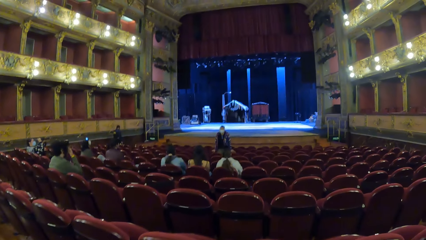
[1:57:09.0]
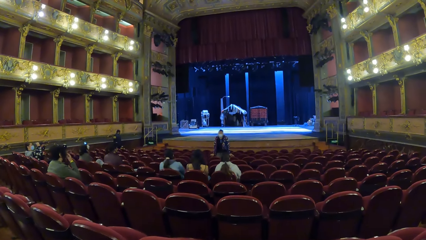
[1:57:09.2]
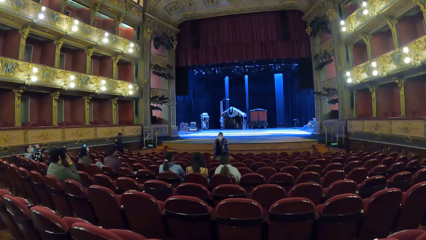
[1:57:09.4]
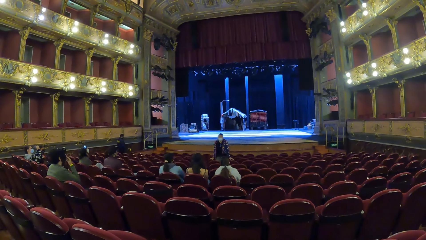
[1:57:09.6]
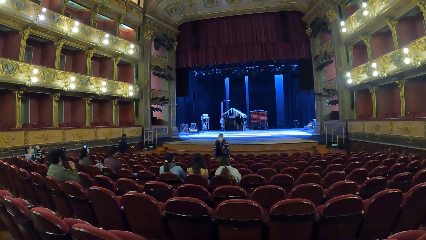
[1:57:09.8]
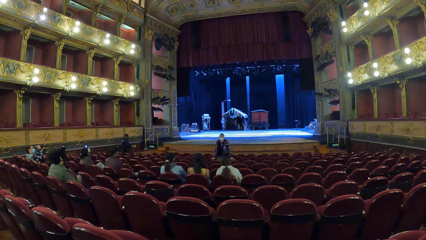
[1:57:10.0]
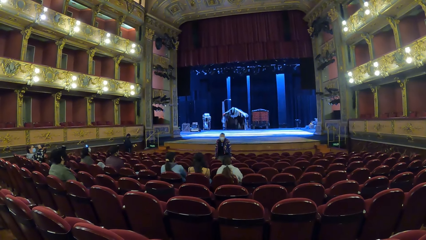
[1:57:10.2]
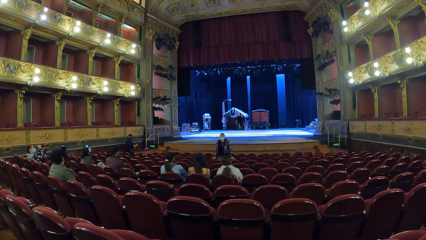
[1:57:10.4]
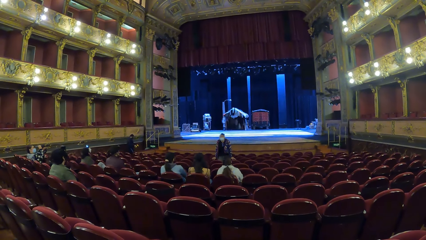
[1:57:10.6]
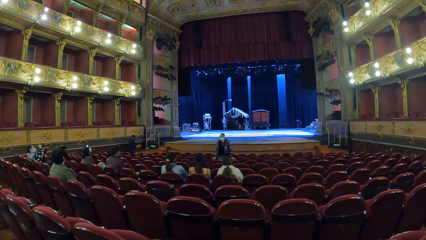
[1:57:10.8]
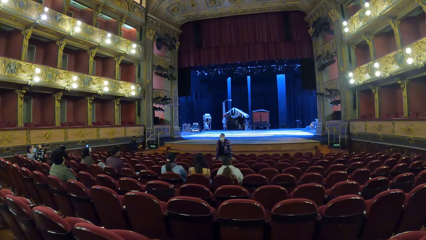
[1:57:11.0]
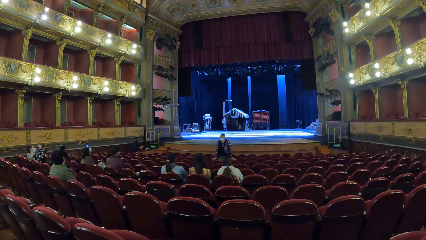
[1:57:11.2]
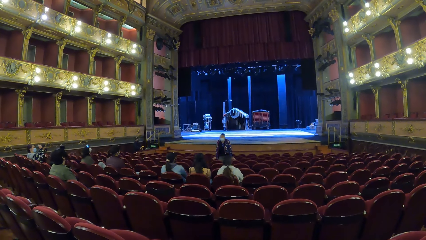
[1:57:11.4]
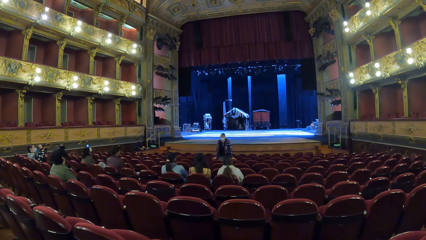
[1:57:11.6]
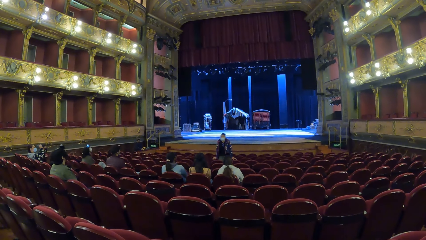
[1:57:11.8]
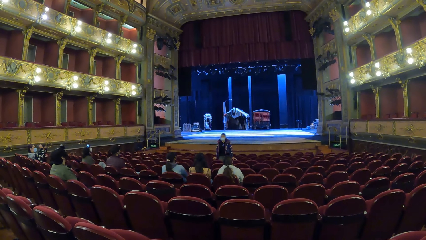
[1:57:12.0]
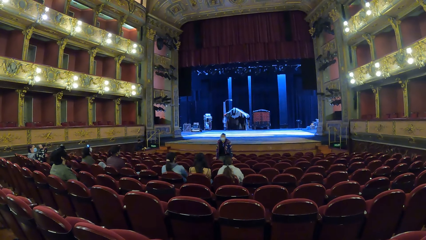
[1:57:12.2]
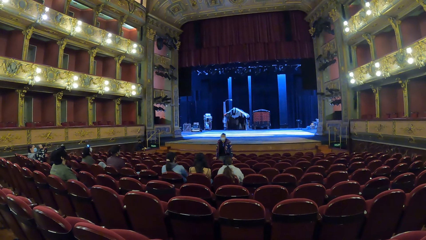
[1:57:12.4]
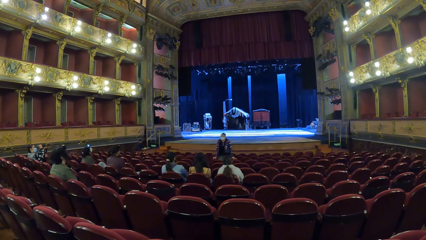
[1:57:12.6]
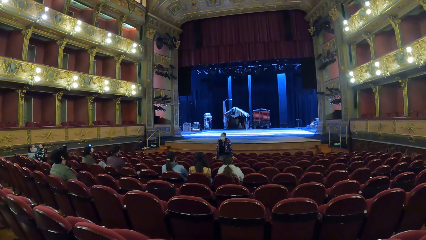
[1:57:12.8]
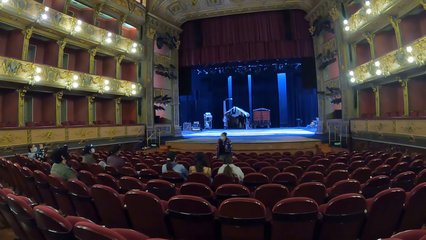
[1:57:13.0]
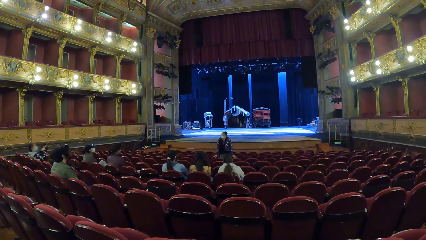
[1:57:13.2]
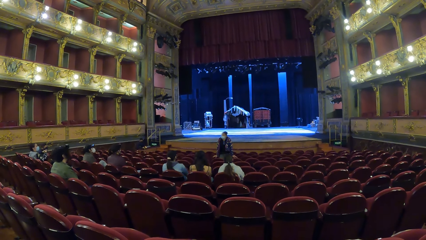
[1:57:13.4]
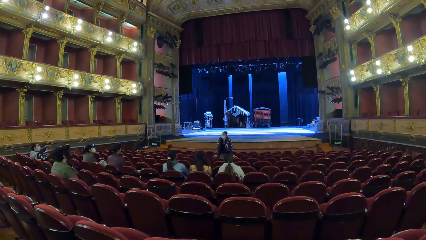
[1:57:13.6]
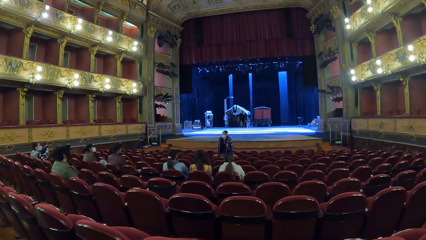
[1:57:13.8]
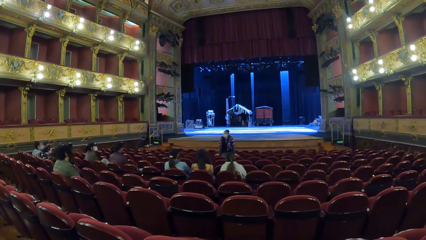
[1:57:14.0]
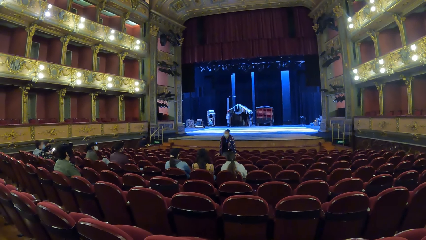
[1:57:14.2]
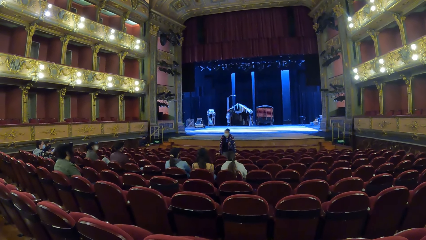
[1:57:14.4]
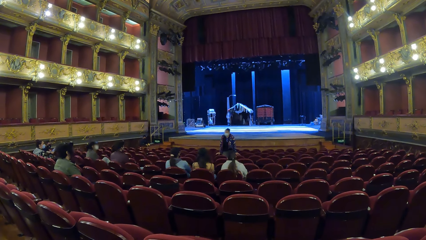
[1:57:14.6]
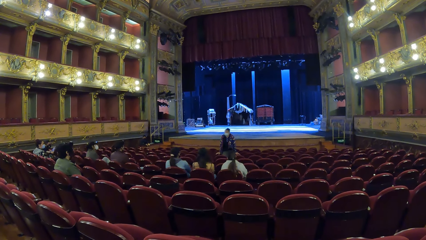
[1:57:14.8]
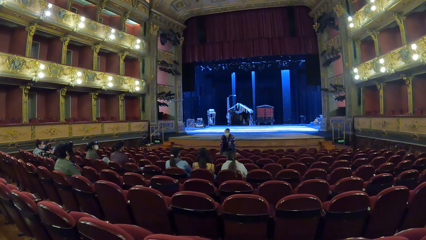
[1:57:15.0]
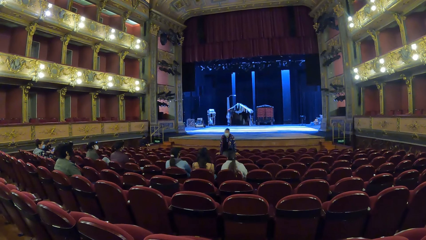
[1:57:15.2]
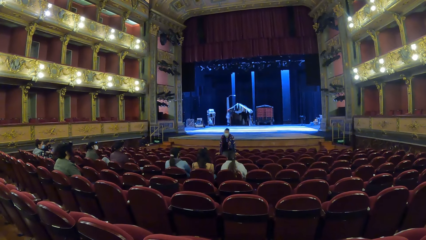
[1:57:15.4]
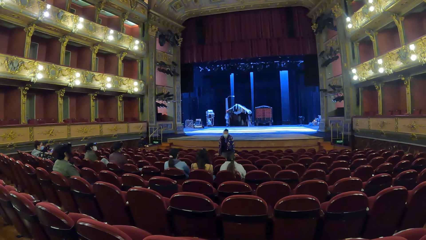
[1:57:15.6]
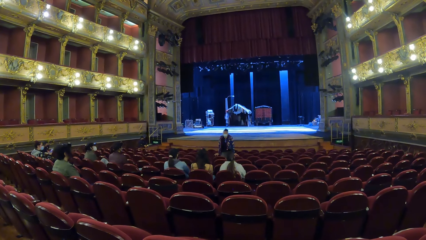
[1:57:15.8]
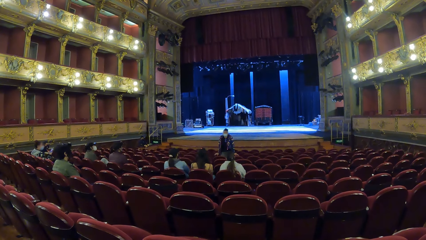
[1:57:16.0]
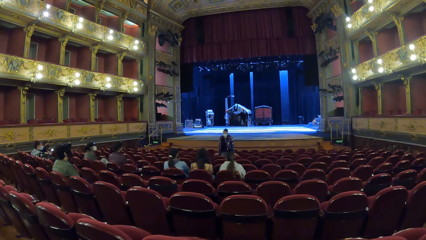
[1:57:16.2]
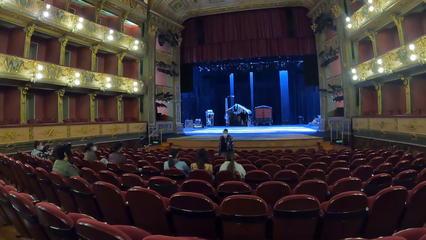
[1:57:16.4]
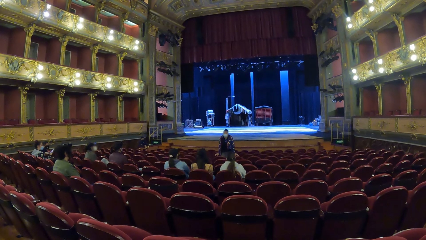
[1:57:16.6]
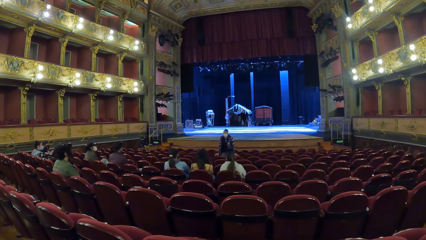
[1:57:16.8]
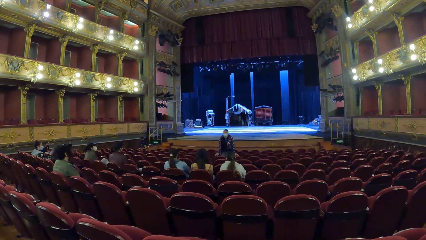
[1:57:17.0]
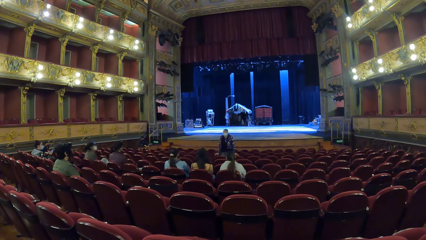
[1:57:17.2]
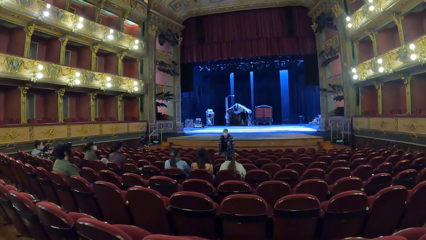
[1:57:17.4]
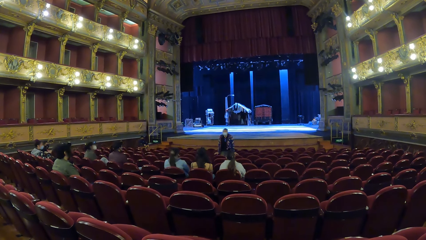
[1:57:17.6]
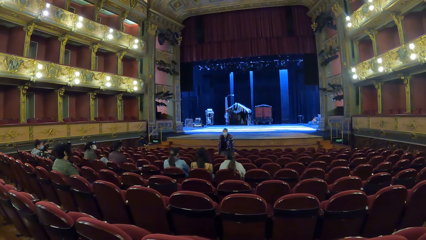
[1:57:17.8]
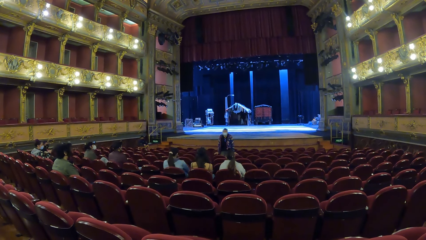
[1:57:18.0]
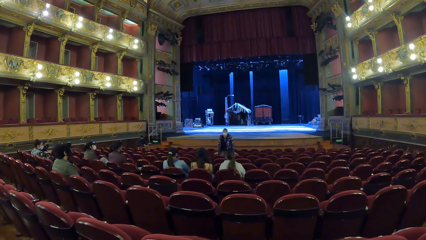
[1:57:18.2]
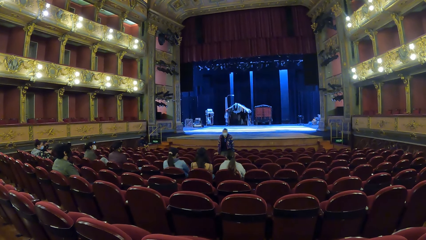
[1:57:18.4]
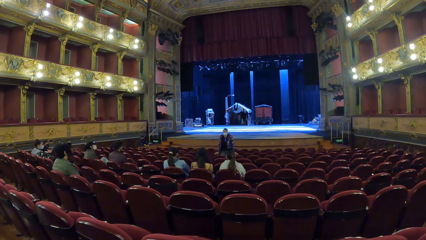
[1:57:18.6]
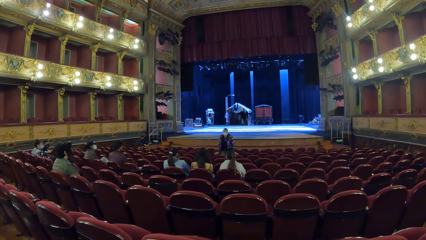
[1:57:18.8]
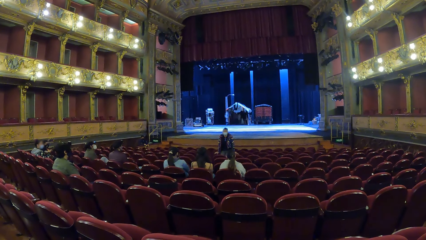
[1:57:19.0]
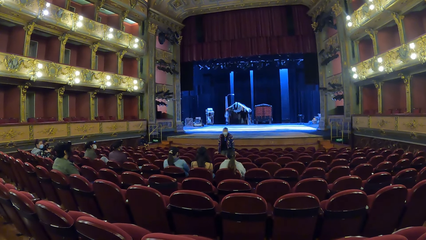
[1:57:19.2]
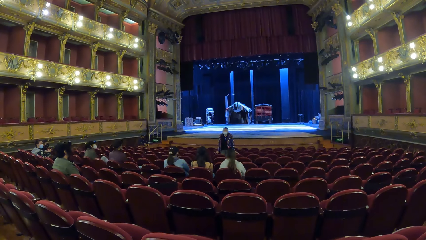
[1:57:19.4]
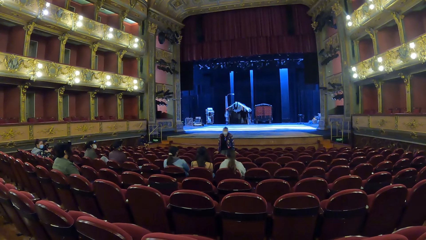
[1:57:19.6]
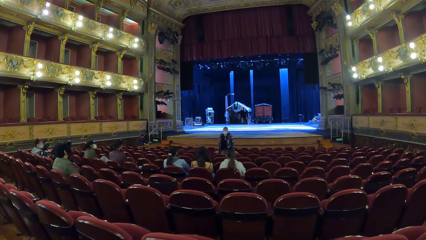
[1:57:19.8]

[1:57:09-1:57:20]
A person moves the hand with the phone down. Another person moves the hand down. The man leans on a platform. Another person sits down.

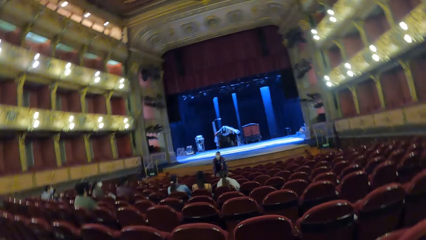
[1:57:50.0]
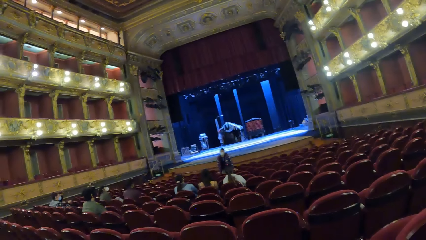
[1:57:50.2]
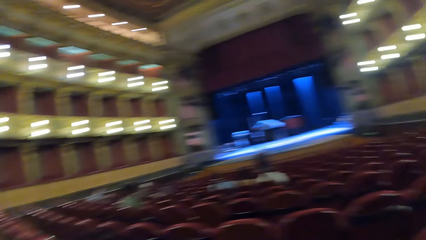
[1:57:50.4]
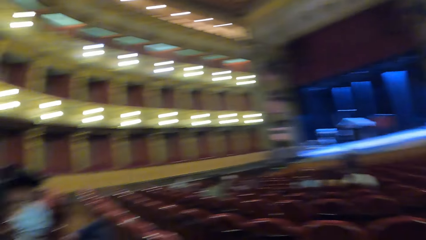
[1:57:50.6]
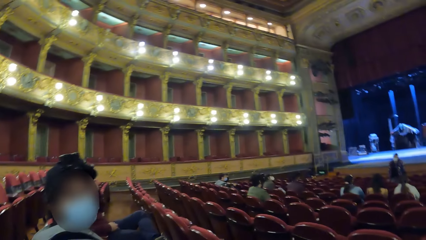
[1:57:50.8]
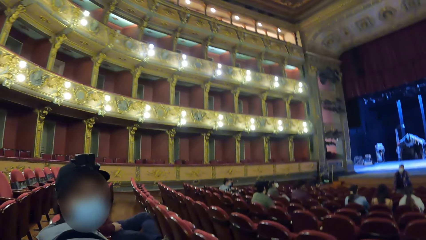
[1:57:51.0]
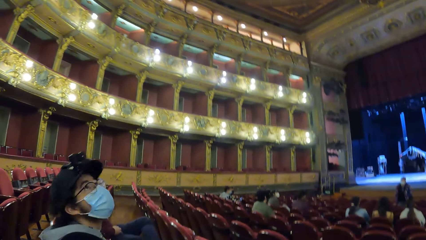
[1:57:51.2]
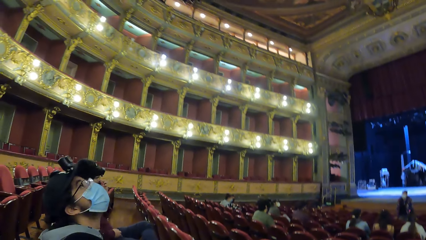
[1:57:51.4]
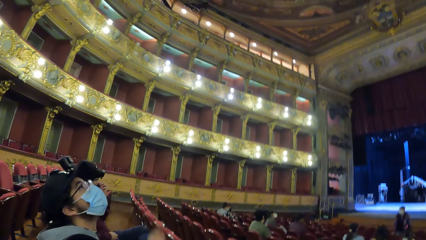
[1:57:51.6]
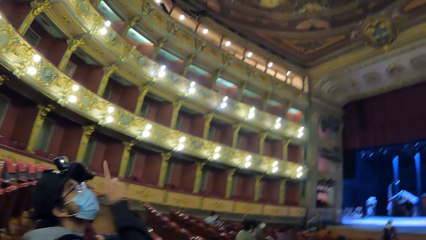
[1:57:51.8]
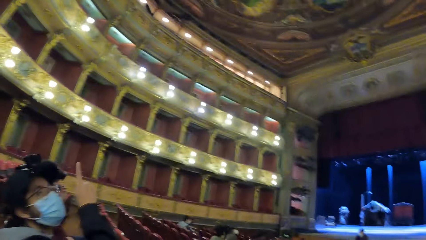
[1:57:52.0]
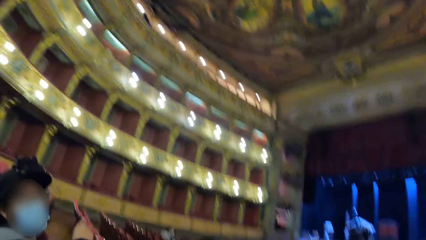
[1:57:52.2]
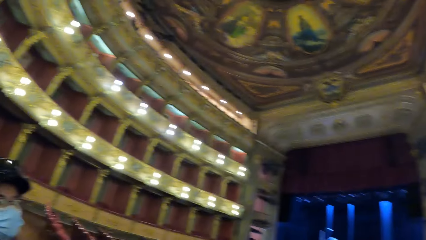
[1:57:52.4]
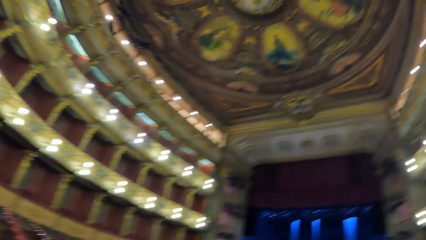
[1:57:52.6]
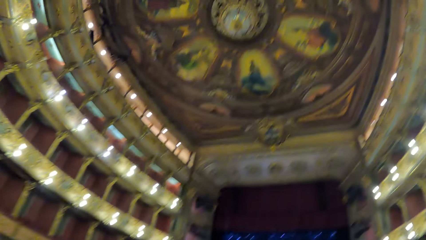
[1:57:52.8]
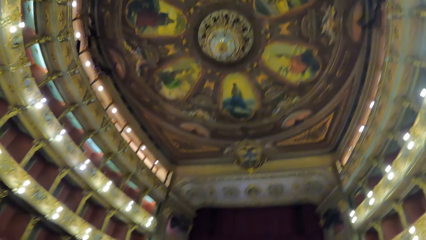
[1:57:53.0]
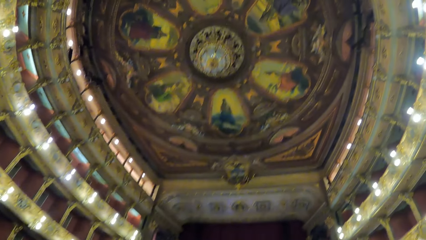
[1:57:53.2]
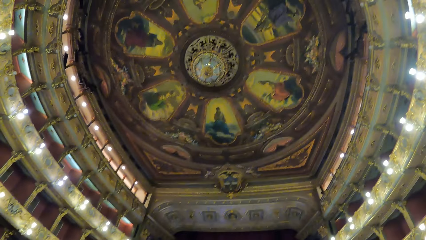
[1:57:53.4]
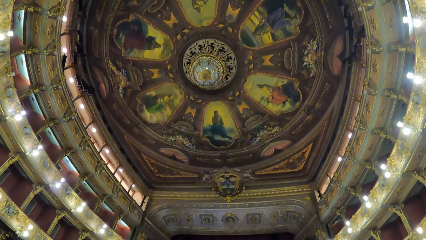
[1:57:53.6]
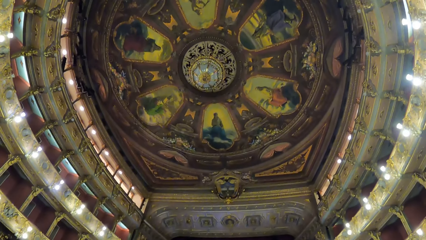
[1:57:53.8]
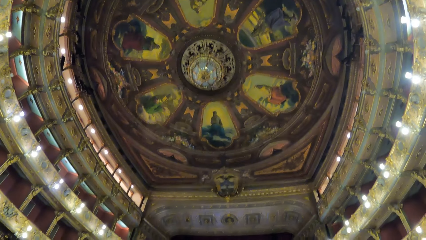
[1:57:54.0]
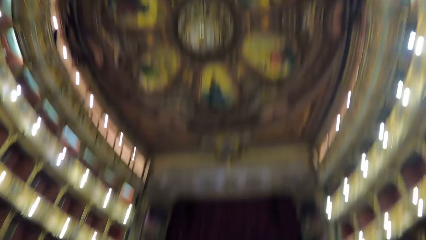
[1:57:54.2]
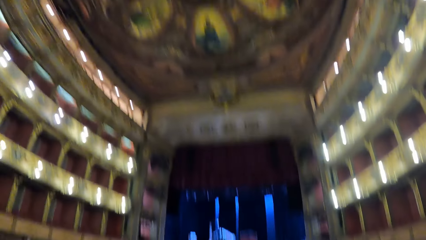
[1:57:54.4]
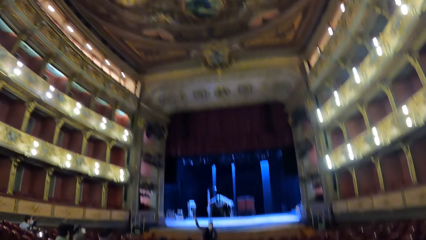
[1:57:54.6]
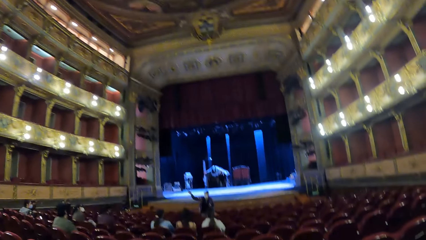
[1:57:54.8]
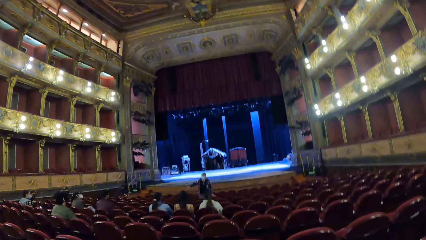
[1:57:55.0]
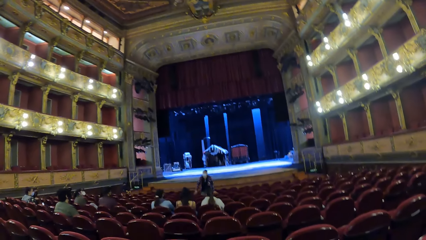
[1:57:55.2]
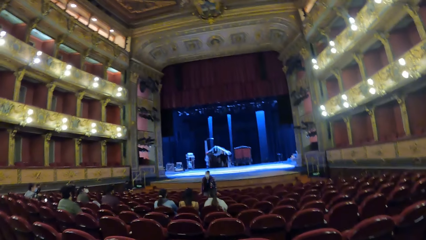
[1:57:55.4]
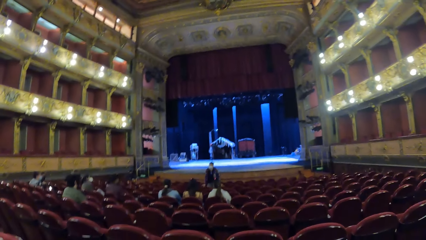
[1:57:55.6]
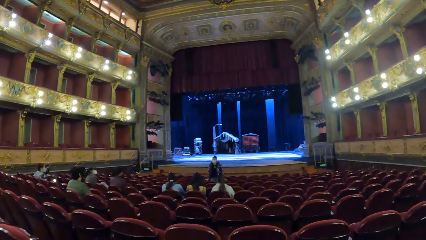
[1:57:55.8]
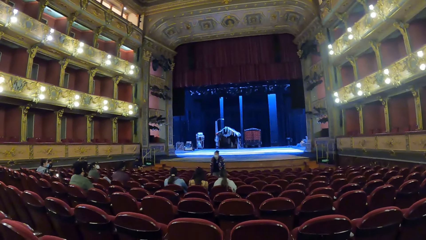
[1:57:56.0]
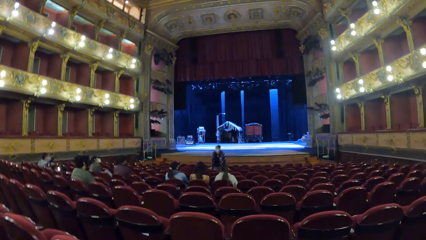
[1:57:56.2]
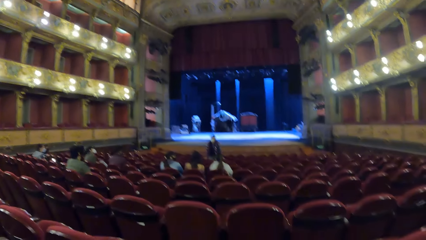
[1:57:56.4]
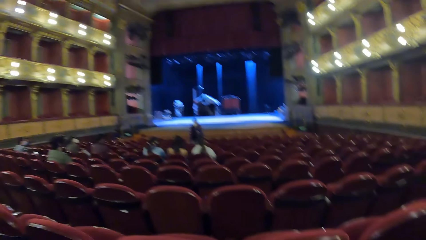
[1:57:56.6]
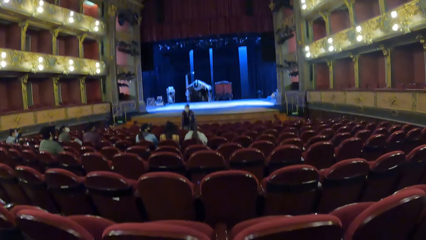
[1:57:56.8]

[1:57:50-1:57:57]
A man points to the roof of the museum with his right hand.
